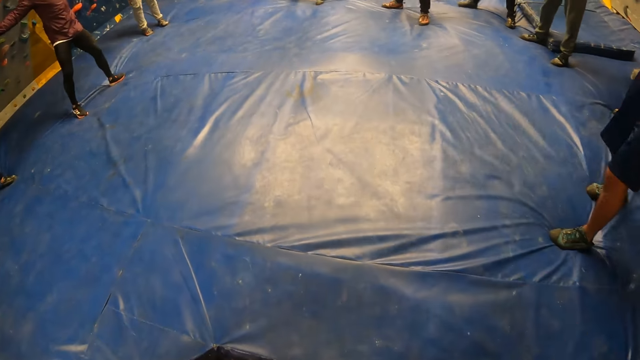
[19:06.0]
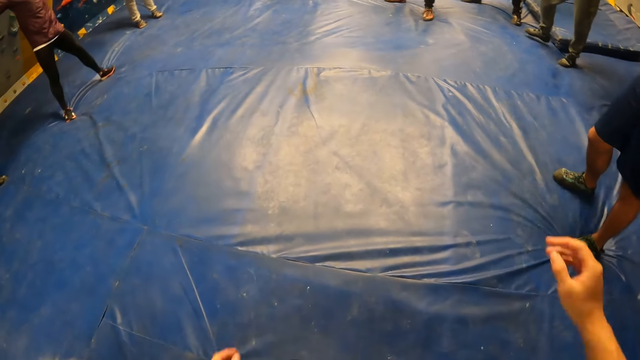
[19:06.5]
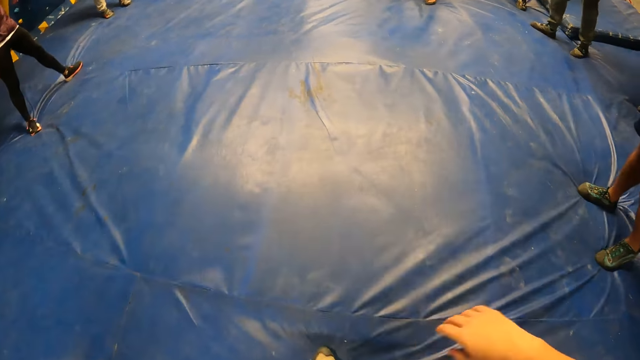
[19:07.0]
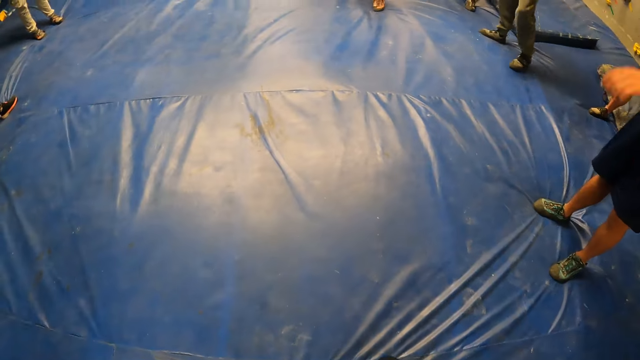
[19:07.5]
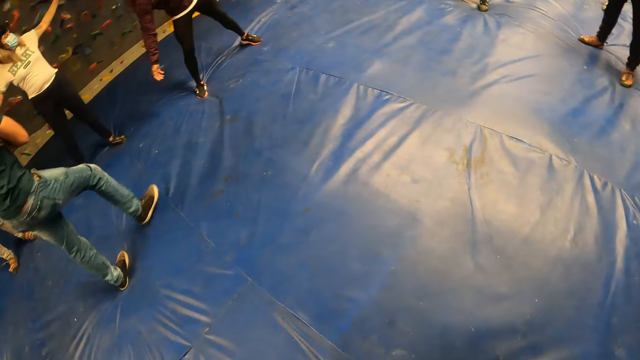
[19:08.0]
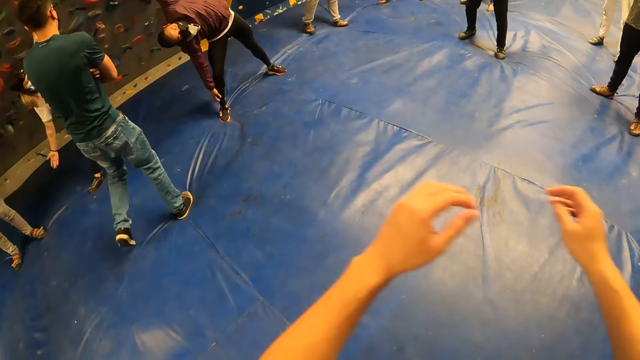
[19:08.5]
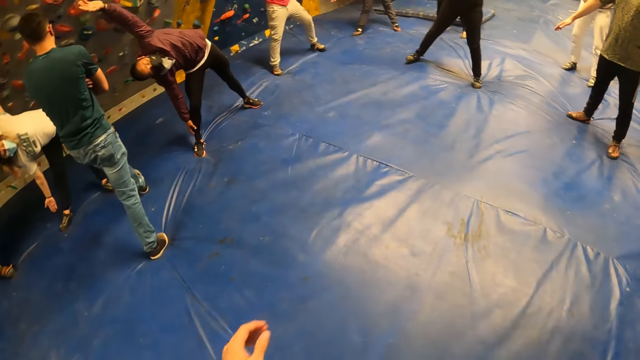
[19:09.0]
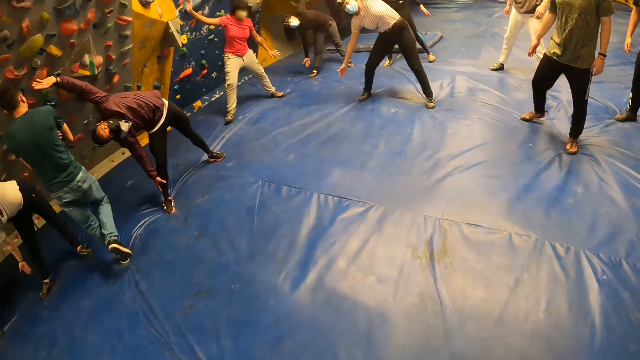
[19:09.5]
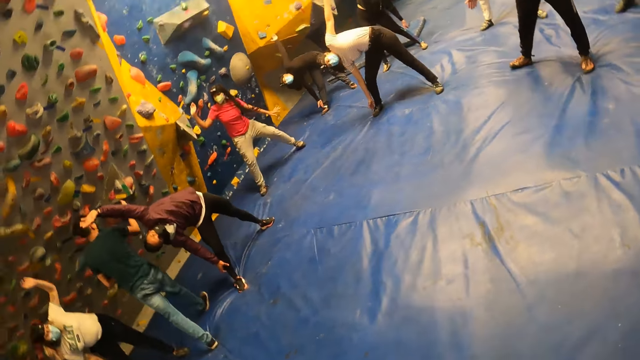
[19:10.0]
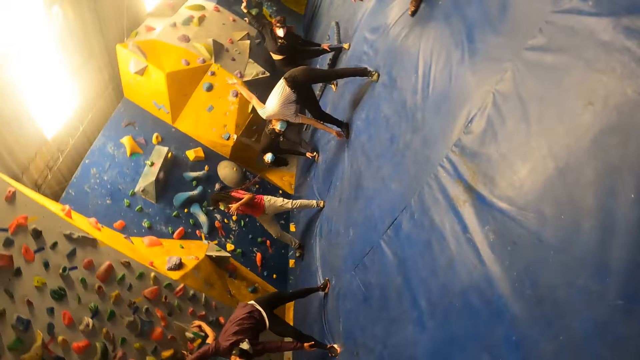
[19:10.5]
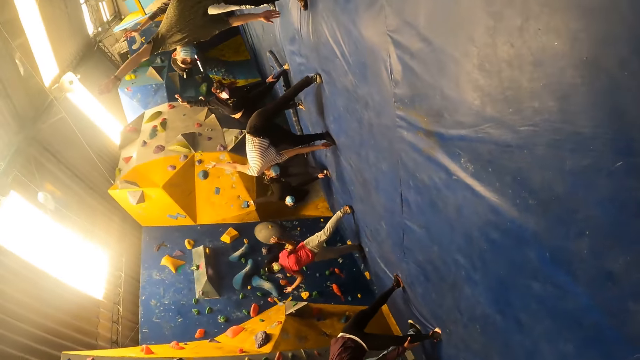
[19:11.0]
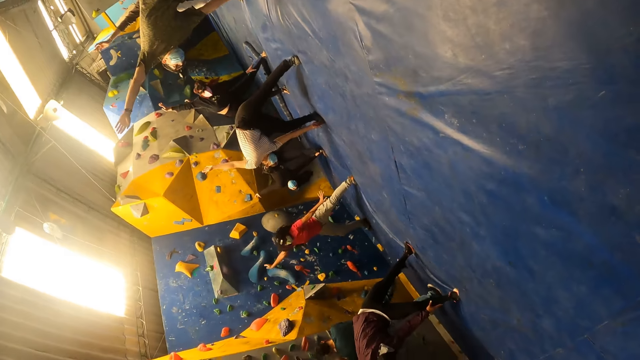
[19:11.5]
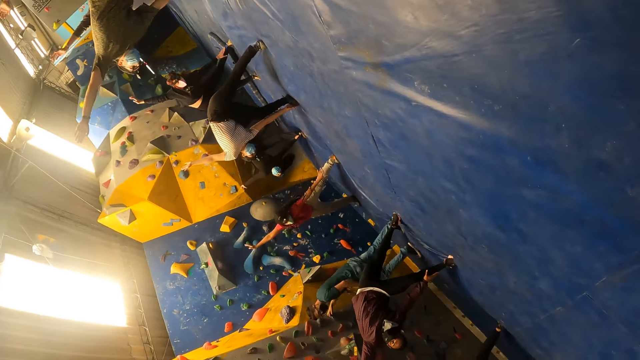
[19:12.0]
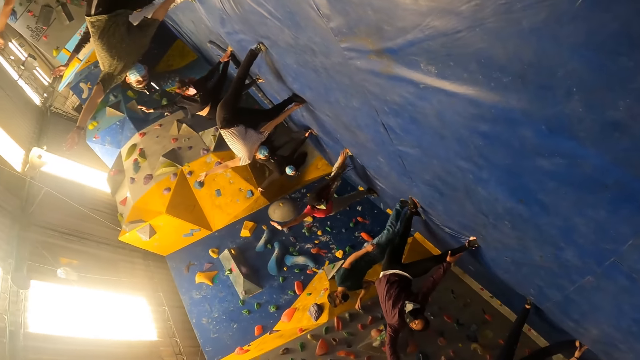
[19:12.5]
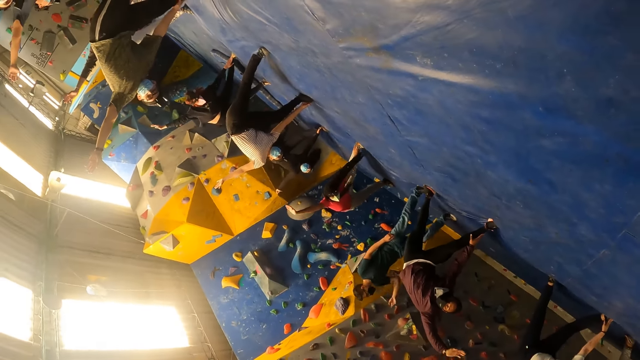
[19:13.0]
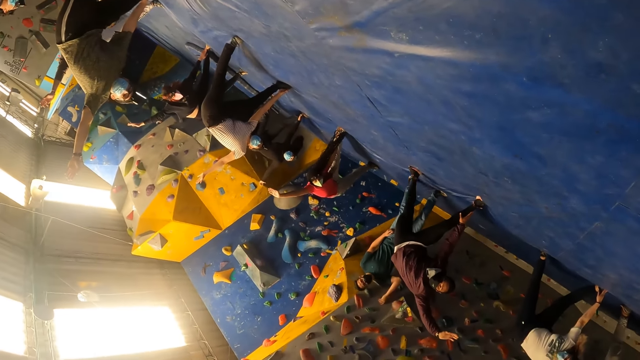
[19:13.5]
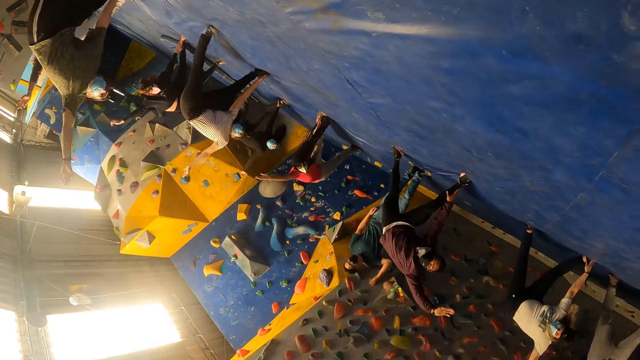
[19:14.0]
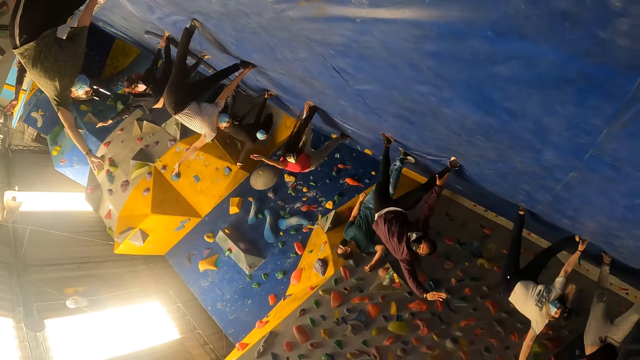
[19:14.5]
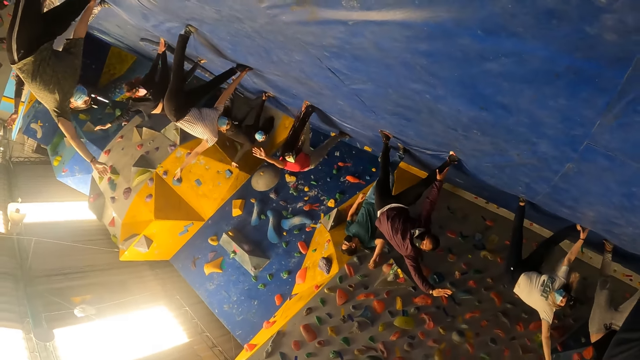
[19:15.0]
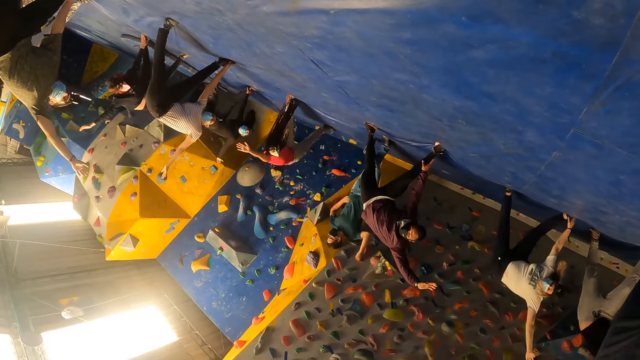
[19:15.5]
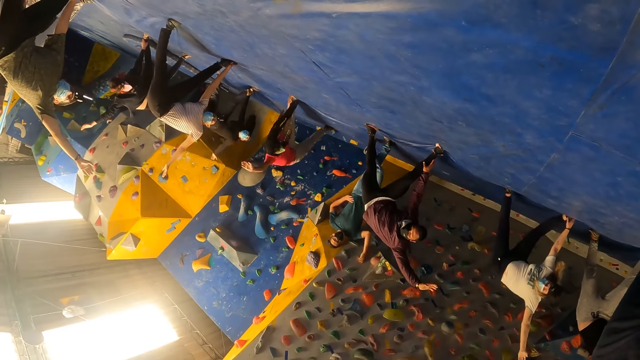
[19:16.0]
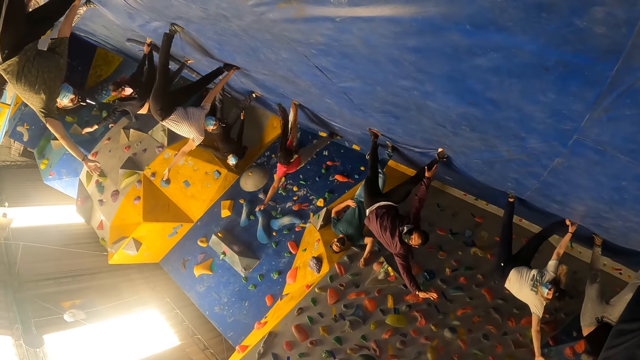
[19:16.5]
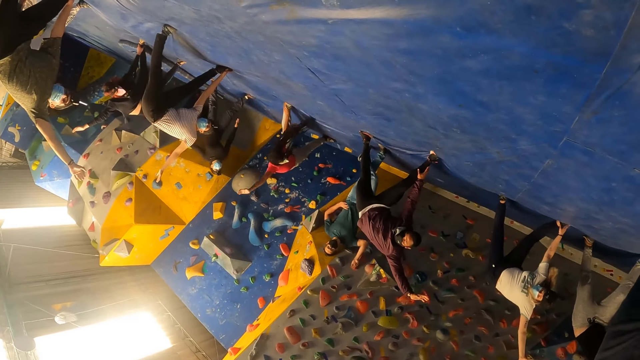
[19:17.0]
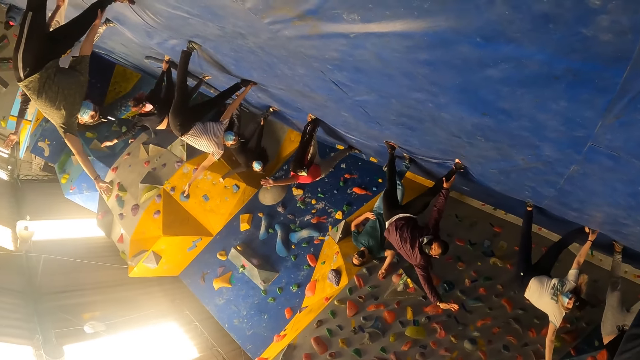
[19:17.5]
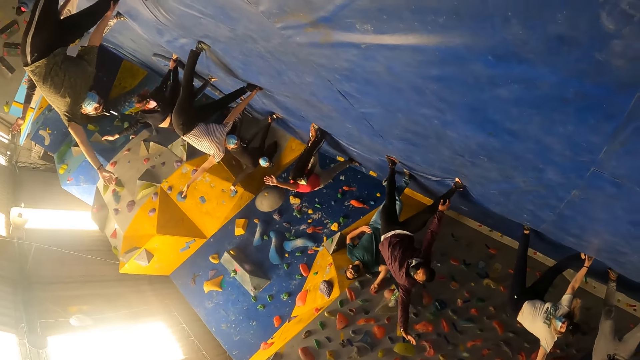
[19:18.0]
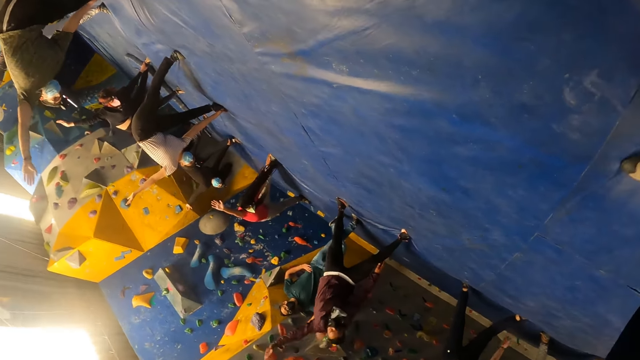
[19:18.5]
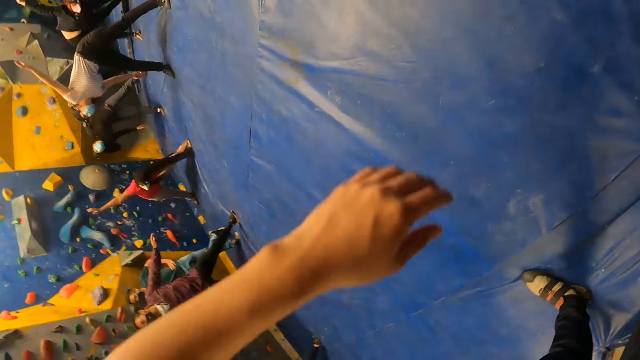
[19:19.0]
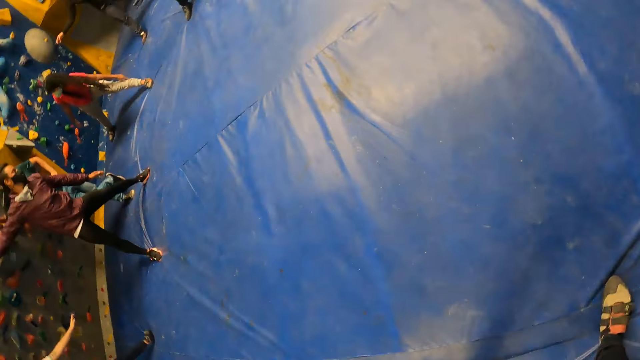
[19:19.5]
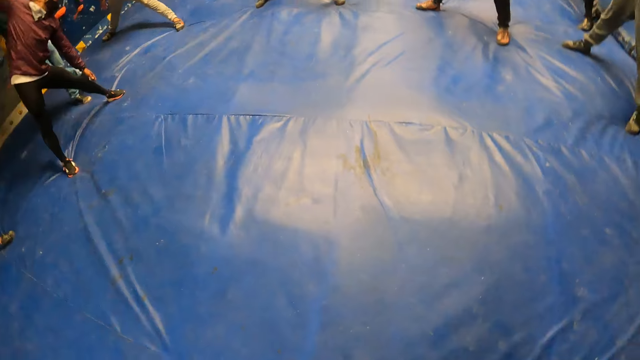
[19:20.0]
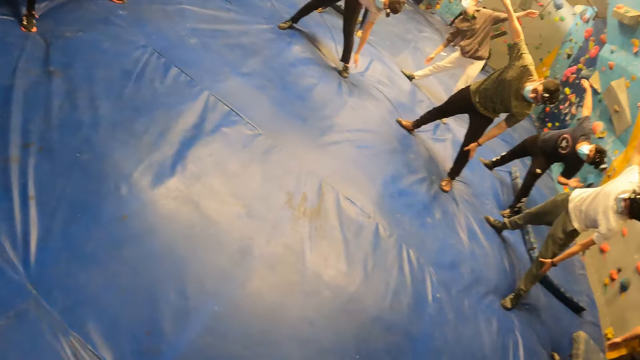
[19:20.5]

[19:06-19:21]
A man walks on the puff. Another man leads the group for stretches.

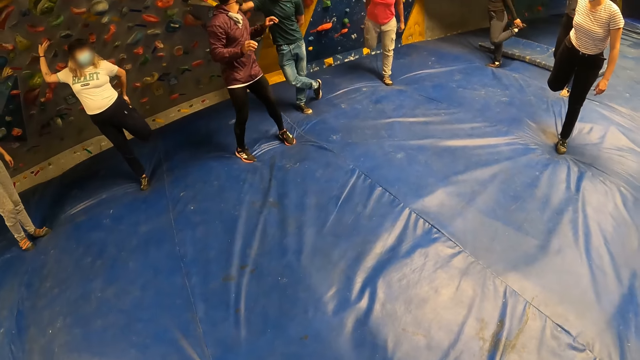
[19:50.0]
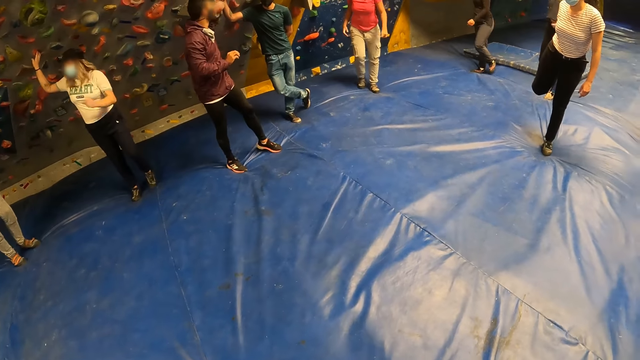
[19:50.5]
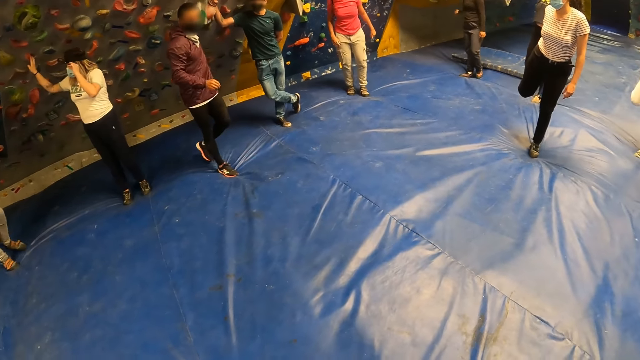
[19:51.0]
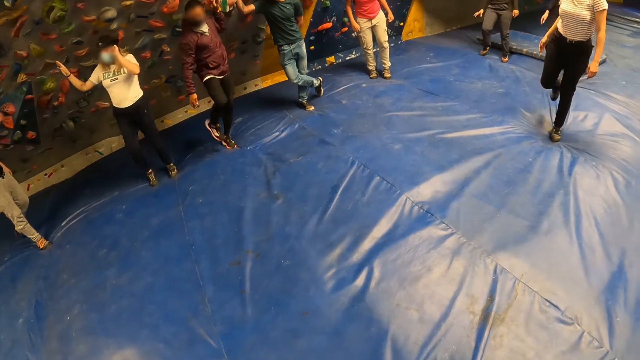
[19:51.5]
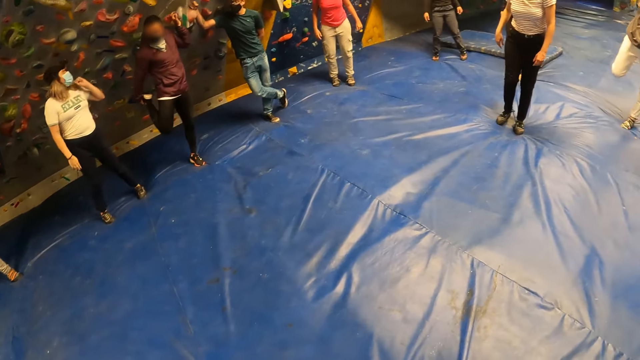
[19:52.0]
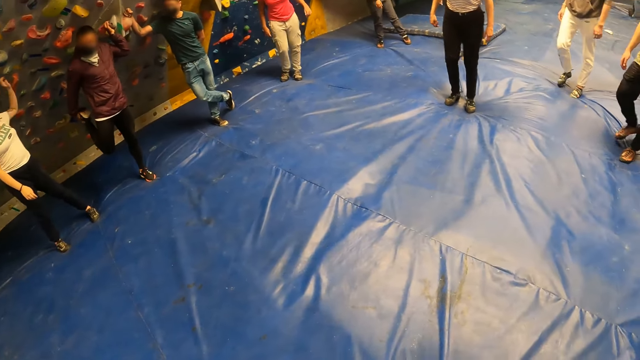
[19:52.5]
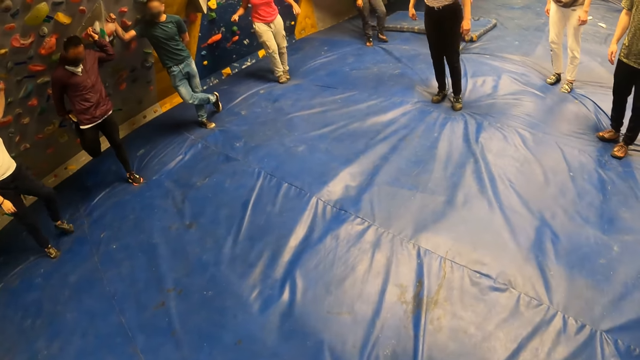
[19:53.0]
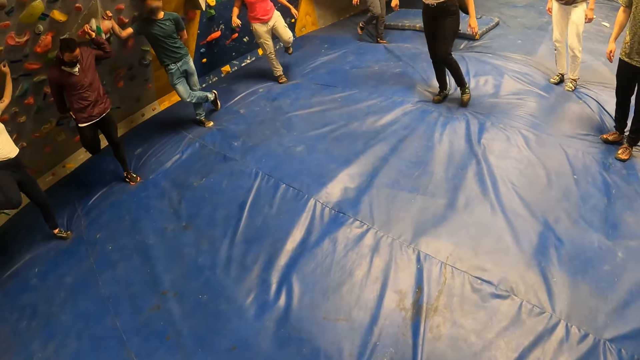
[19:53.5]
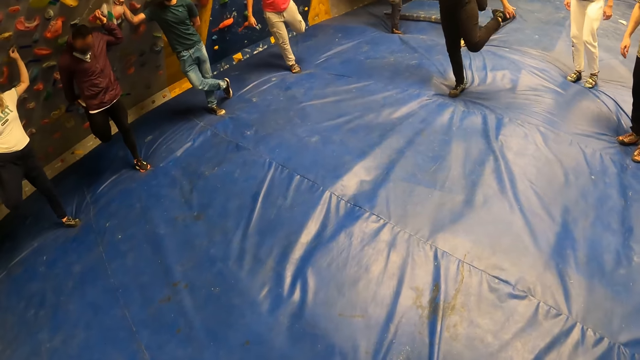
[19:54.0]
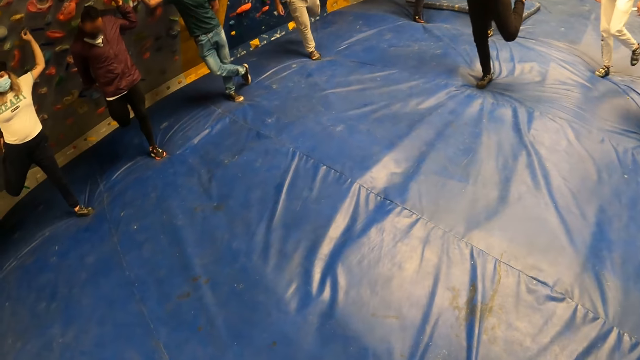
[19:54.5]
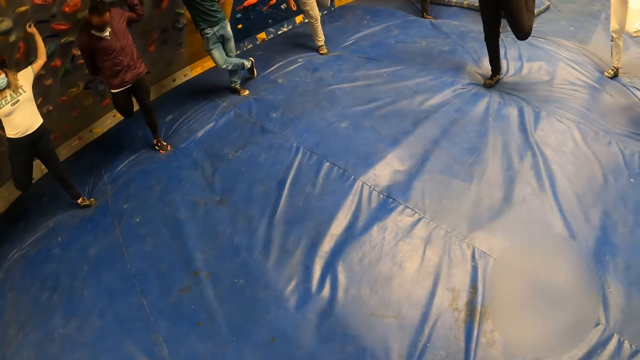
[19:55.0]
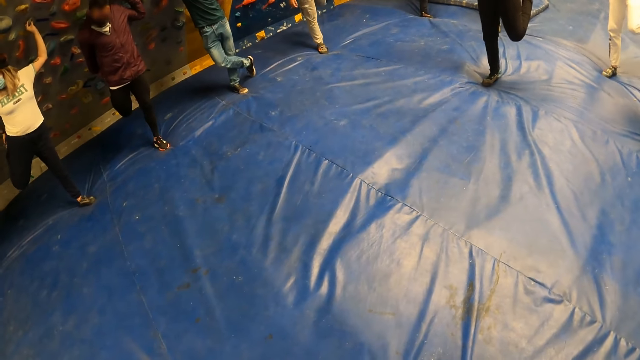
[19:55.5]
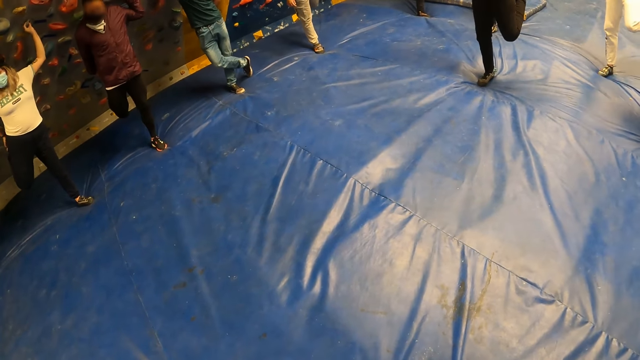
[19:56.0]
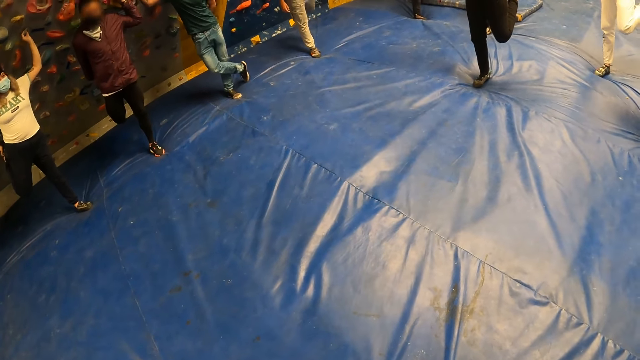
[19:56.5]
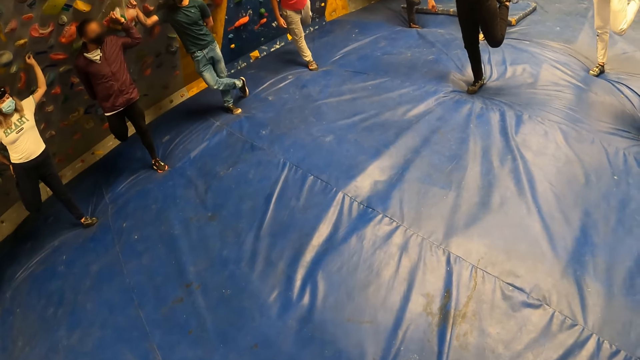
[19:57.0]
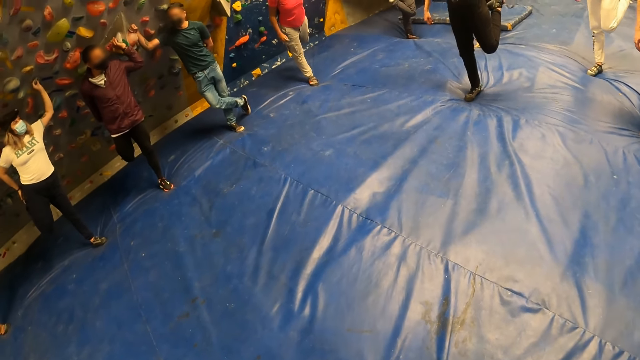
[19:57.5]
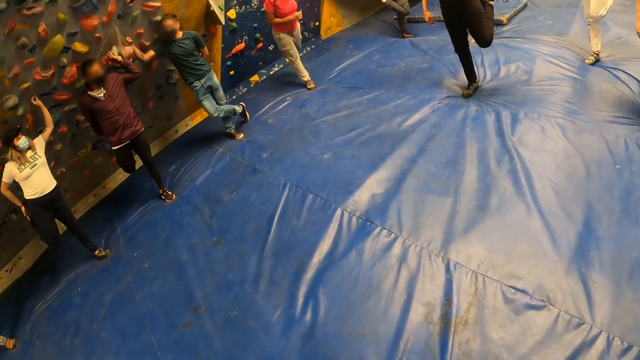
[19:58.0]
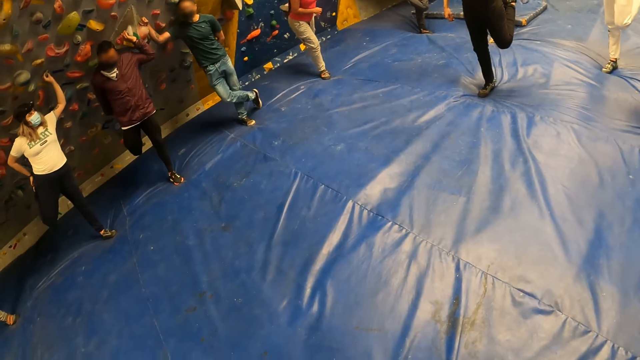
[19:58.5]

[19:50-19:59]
A man holds part of the wall. The man leads the group for stretches.
